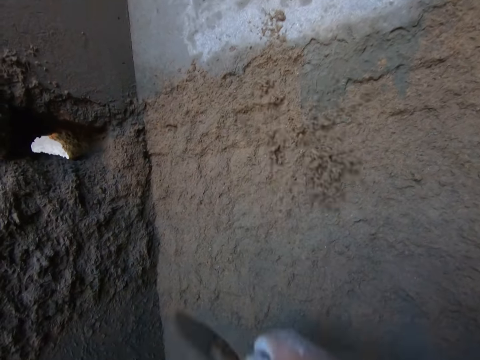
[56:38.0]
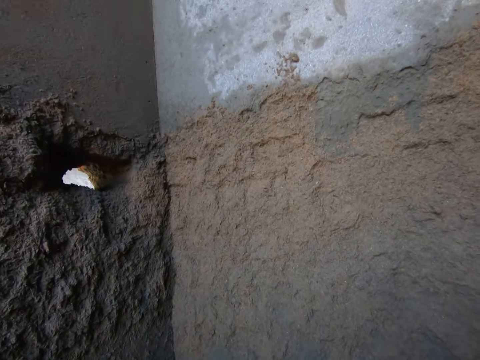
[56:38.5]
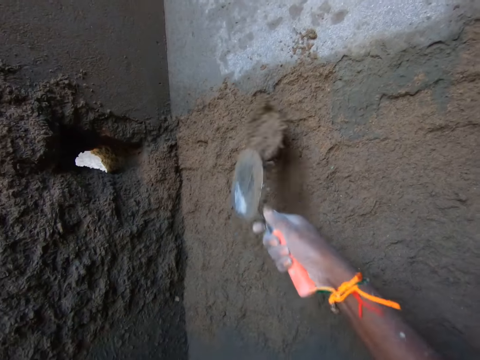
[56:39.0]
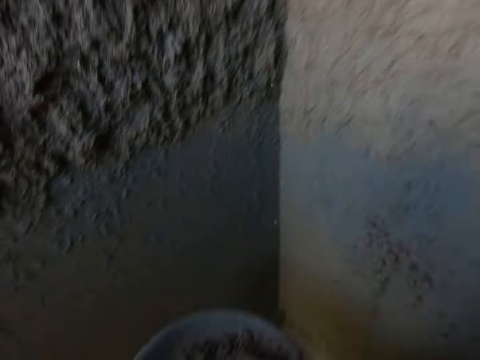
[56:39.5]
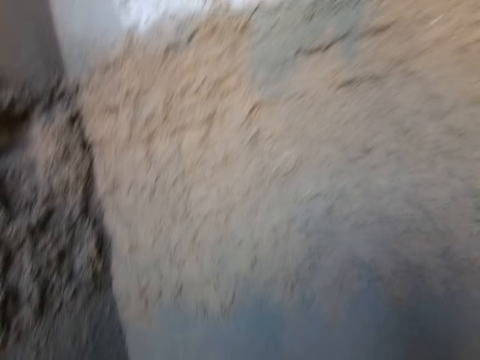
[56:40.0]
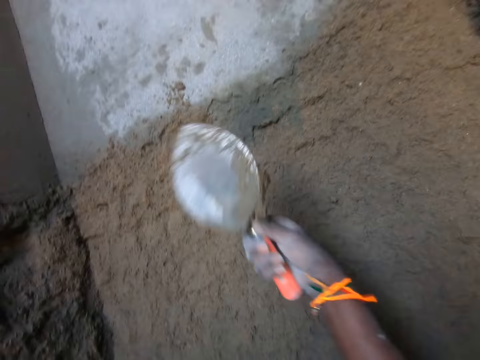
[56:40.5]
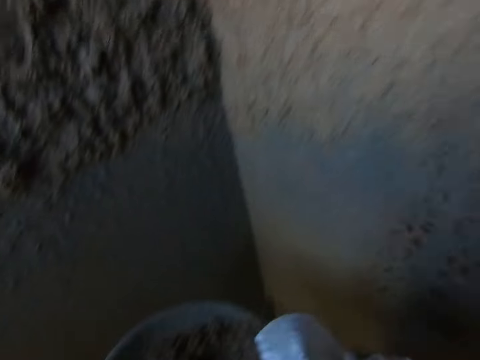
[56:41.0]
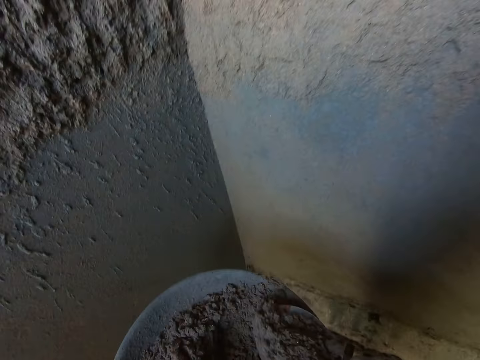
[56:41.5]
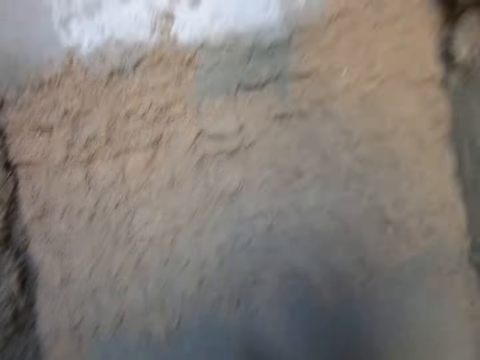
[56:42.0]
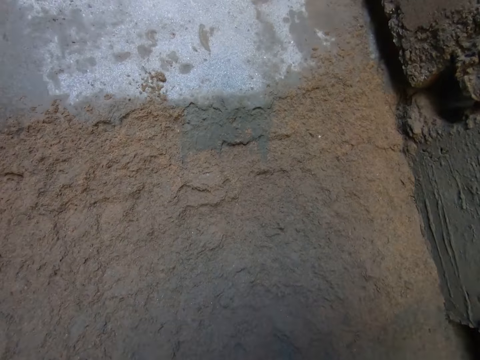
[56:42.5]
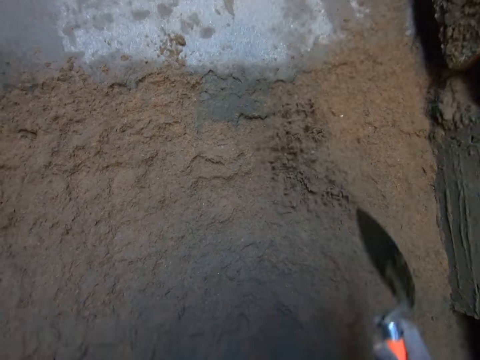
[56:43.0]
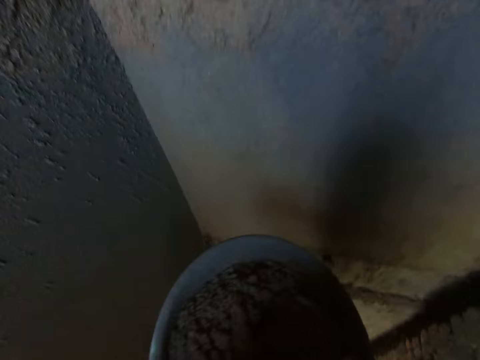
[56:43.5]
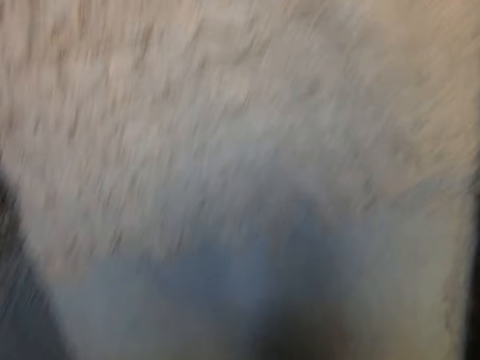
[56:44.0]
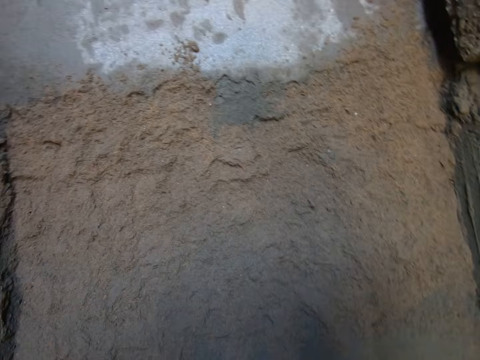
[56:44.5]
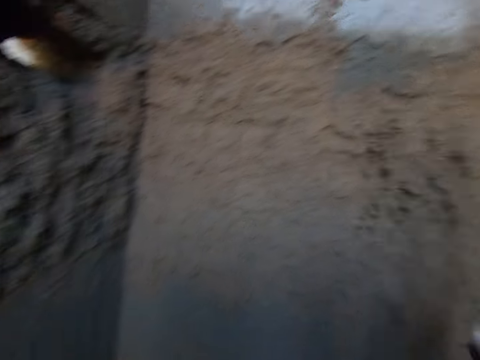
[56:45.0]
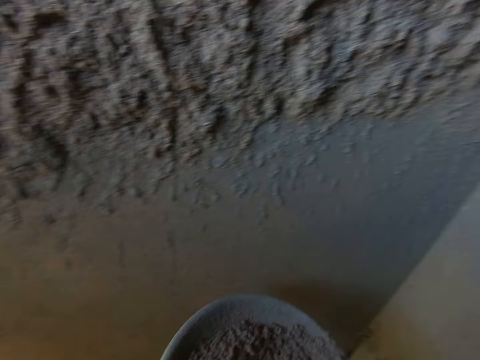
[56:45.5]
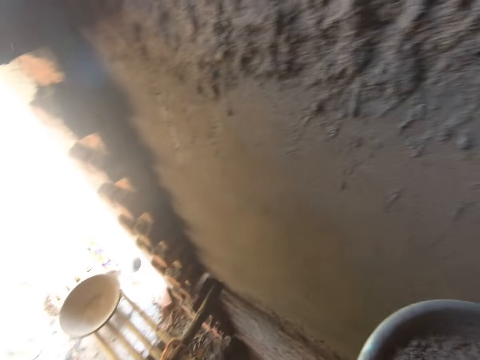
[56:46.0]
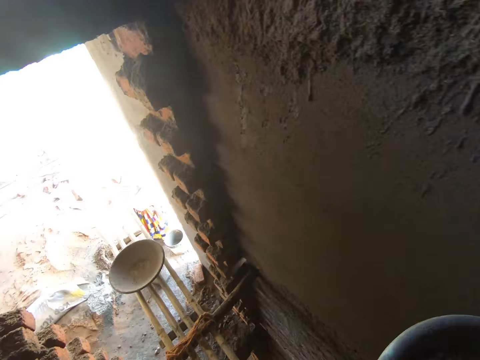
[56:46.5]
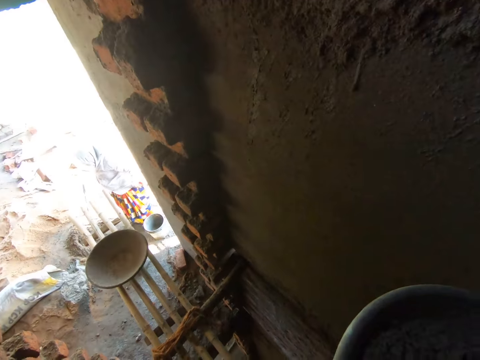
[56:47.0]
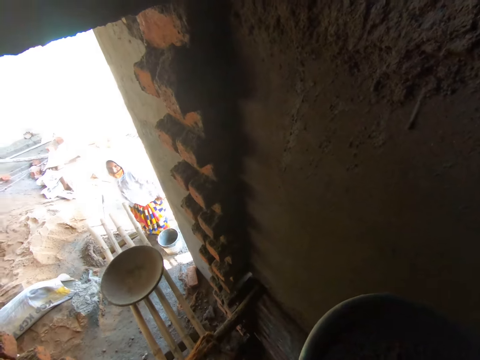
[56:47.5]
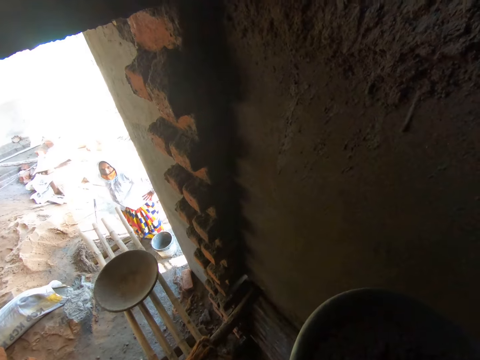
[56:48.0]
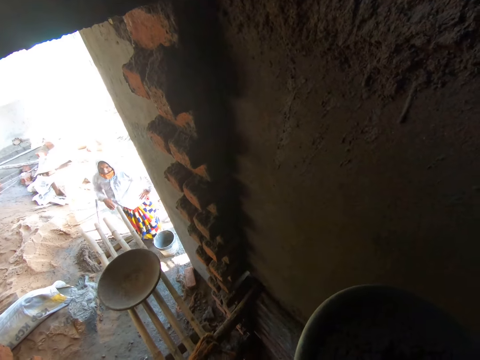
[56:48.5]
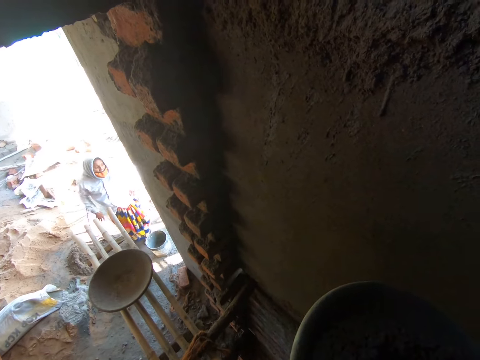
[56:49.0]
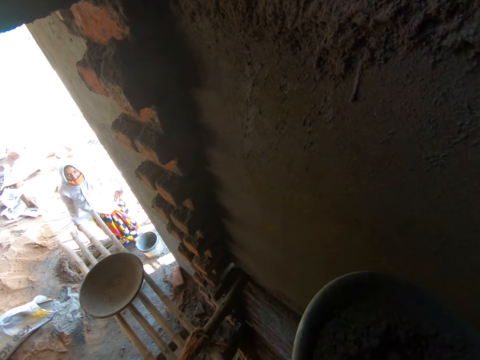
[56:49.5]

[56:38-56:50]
The camera wearer pours the sand on the wall with the trowel in his right hand. The woman interacts with the camera wearer. The camera wearer packs the sand from the head pan with the trowel in his right hand. He pours the sand on the wall with the trowel in his right hand. He packs the sand from the head pan with the trowel in his right hand. He looks at the head pan. He looks at the wall. He pours the sand on the wall with the trowel in his right hand. He packs the sand from the head pan with the trowel in his right hand. He looks at the head pan. He looks at the wall. He pours the sand on the wall with the trowel in his right hand. He packs the sand from the head pan with the trowel in his right hand. He looks at the head pan. He pours the sand on the wall with the trowel in his right hand. He looks at the wall. He turns around. He talks to the lady.

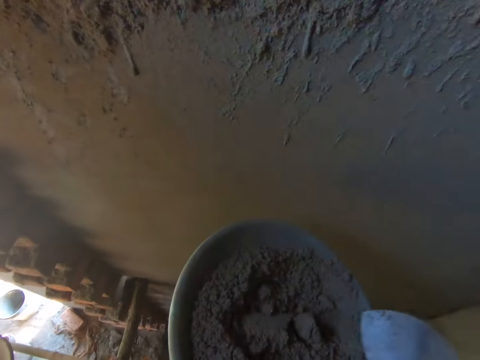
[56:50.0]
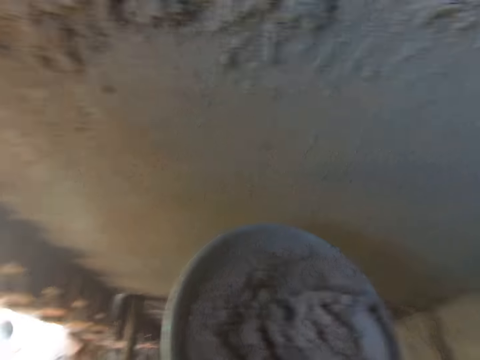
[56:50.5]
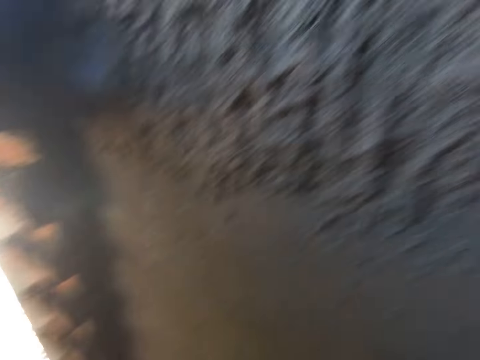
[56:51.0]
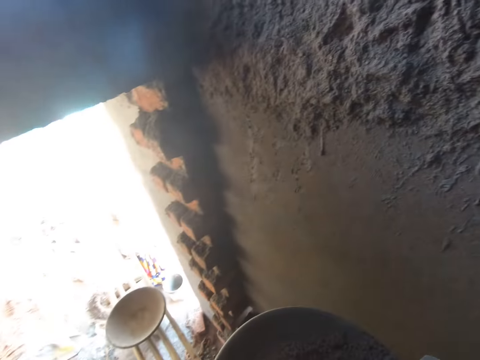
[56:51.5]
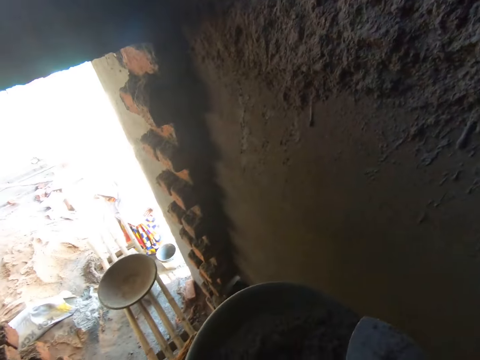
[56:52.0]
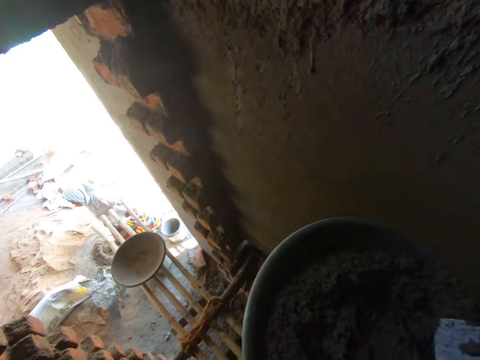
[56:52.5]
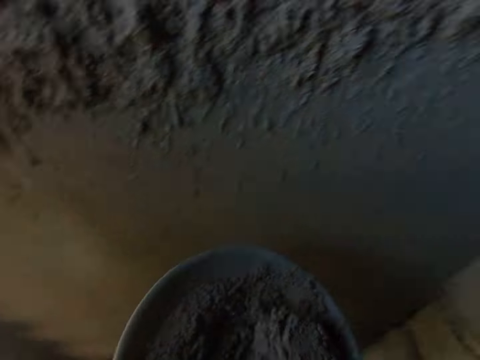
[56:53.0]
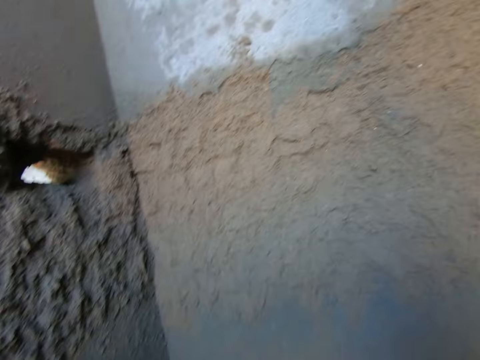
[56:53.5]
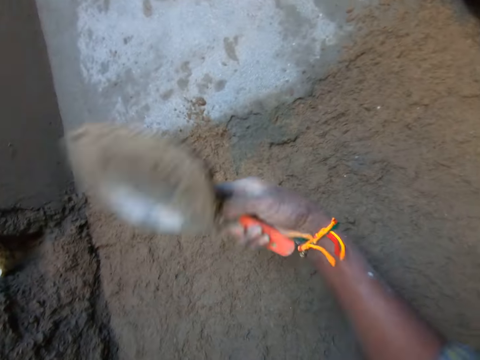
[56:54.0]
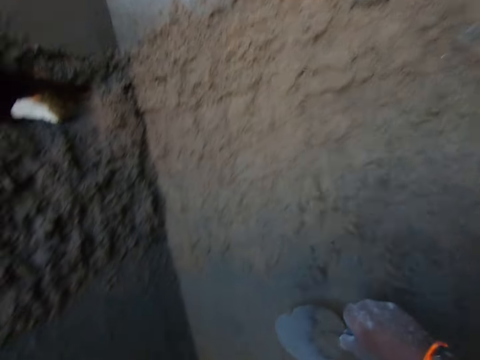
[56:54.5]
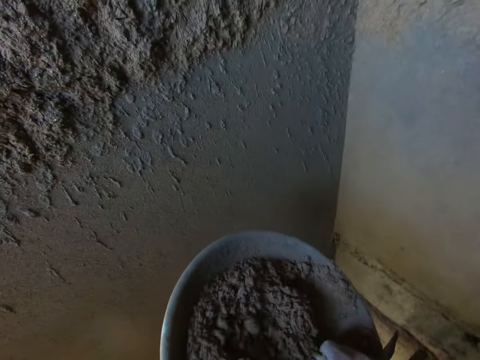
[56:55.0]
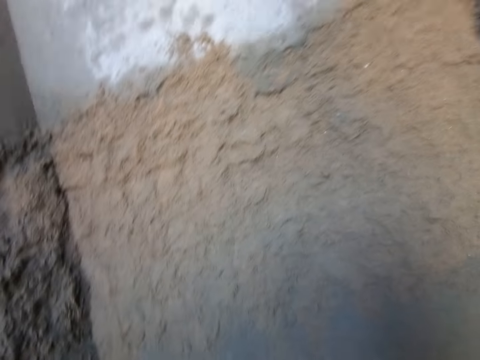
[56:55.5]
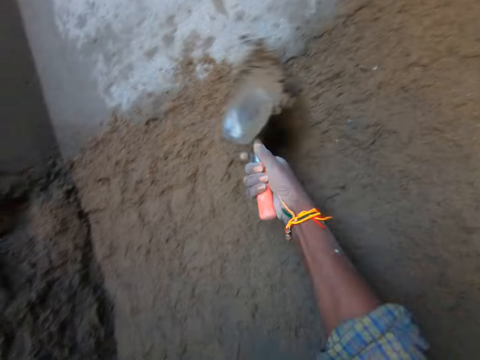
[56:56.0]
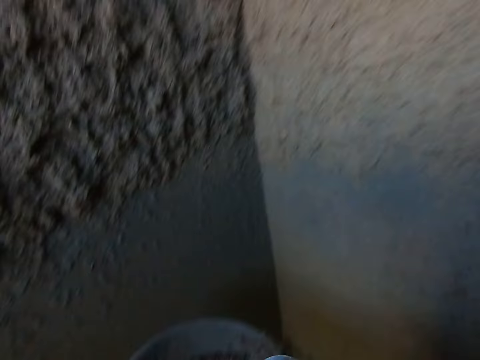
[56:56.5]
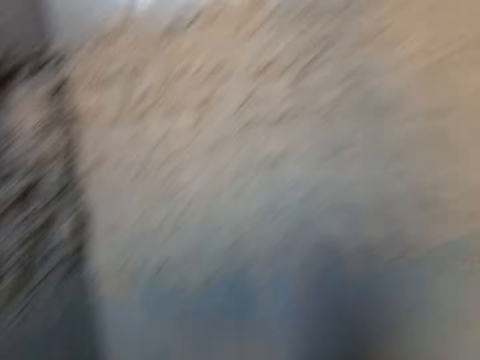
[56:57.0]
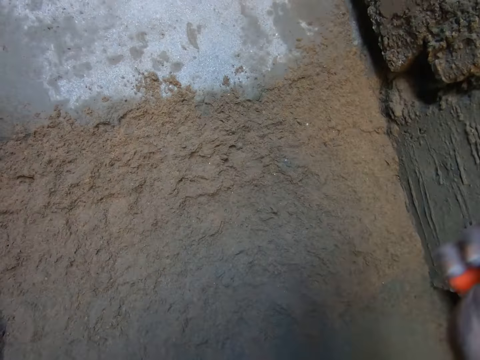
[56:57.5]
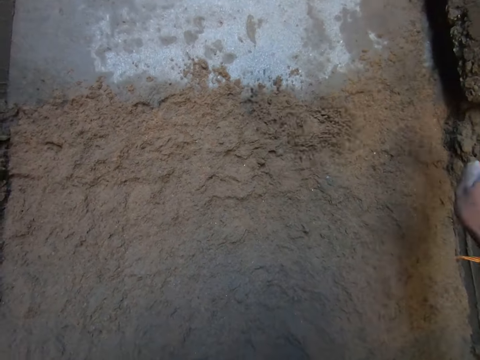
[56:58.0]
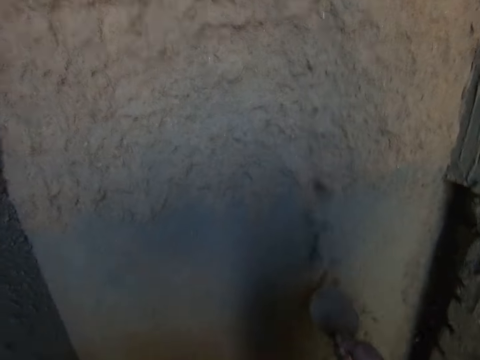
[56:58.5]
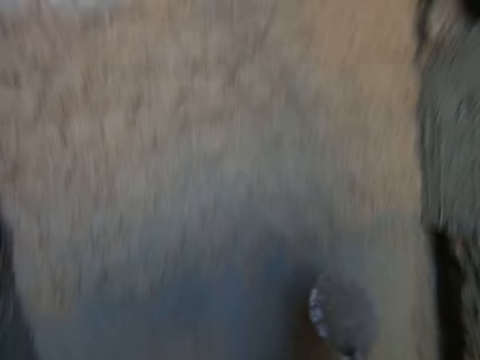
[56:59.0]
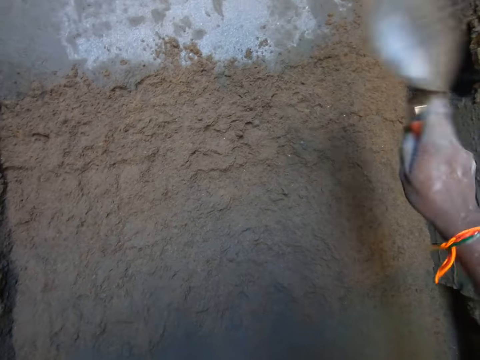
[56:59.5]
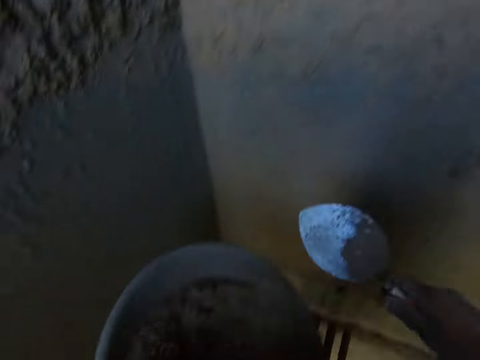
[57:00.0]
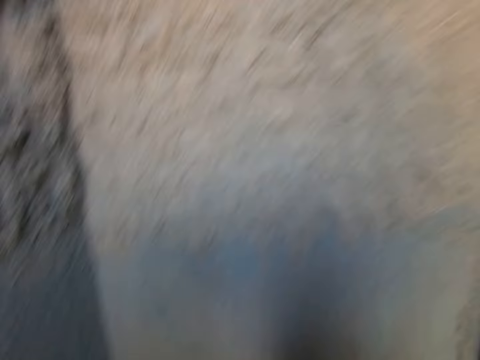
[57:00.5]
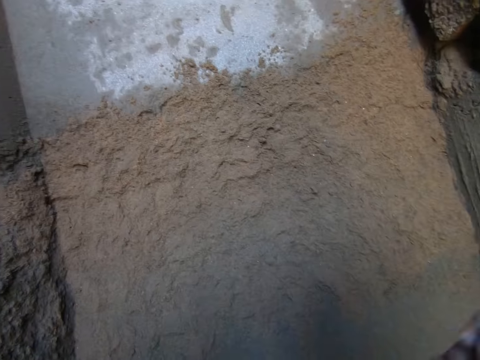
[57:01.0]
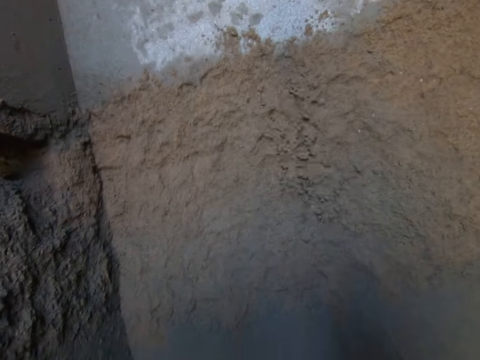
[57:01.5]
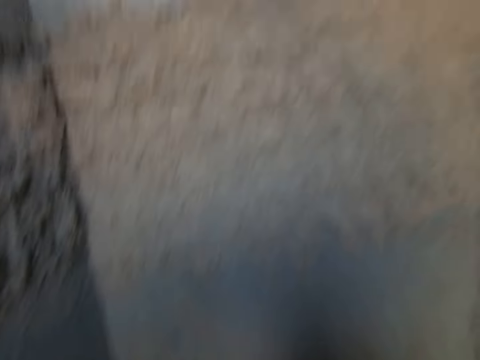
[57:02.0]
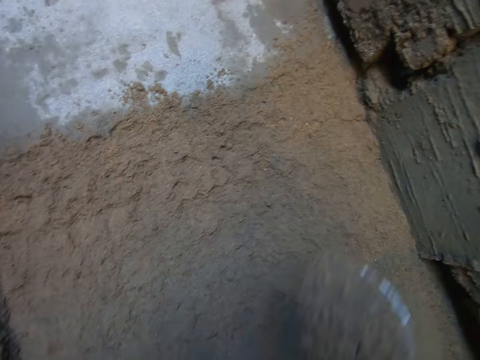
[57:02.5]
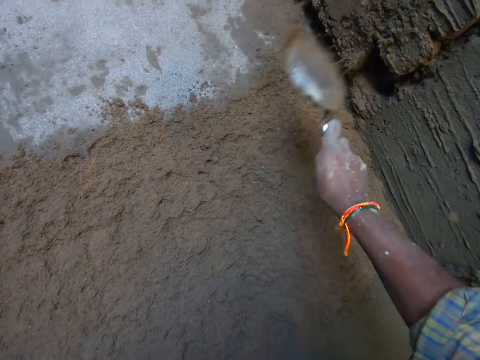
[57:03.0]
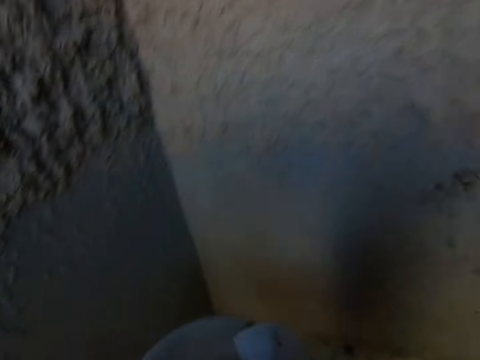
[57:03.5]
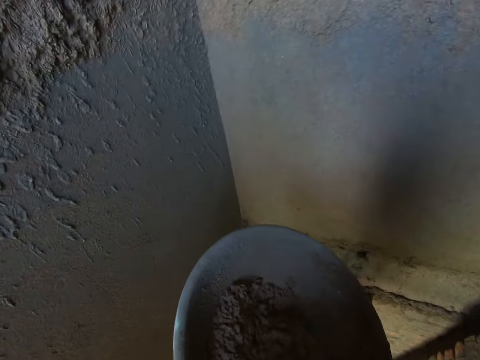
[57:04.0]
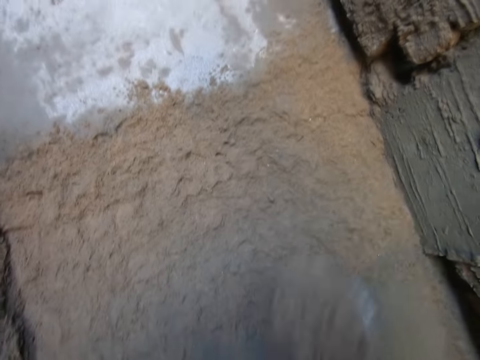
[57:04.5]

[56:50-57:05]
The lady talks to the camera wearer. The camera wearer packs the sand from the head pan with the trowel in his right hand. He pours the sand in the head pan with the trowel in his right hand. He packs the sand from the head pan with the trowel in his right hand. He talks to the lady. He turns around. He pours the sand on the wall with the trowel in his right hand. He packs the sand from the head pan with the trowel in his right hand. He looks at the head pan. He looks at the wall. He pours the sand on the wall with the trowel in his right hand. He packs the sand from the head pan with the trowel in his right hand. He looks at the head pan. He pours the sand on the wall with the trowel in his right hand. He looks at the wall. He snatches the sand from the wall with the trowel in his right hand. He pours the sand on the wall with the trowel in his right hand. He packs the sand from the head pan with the trowel in his right hand. He looks at the head pan. He looks at the wall. He pours the sand on the wall with the trowel in his right hand. He packs the sand from the head pan with the trowel in his right hand. He looks at the head pan. He looks at the wall. He pours the sand on the wall with the trowel in his right hand. He packs the sand from the head pan with the trowel in his right hand. He looks at the head pan. He looks at the wall.
